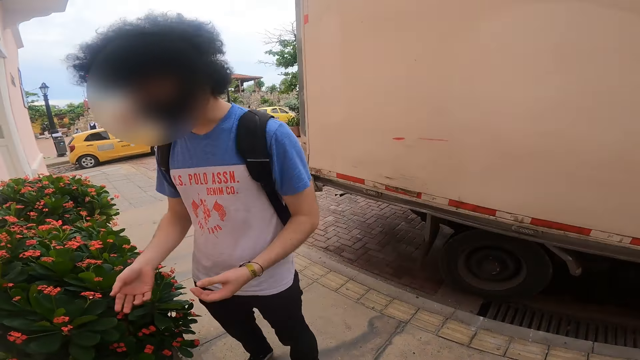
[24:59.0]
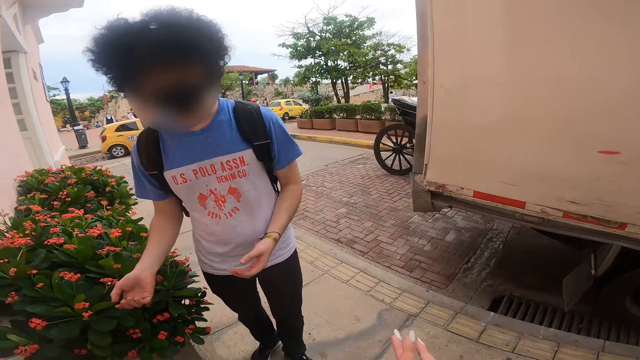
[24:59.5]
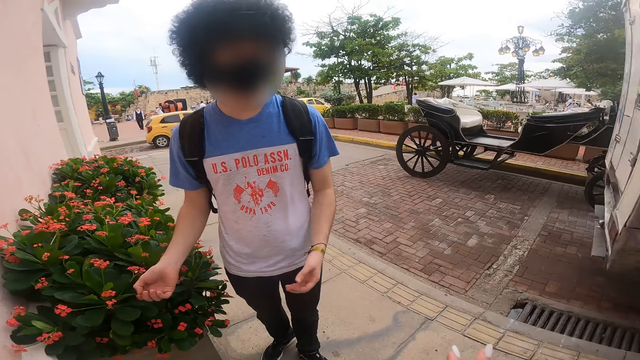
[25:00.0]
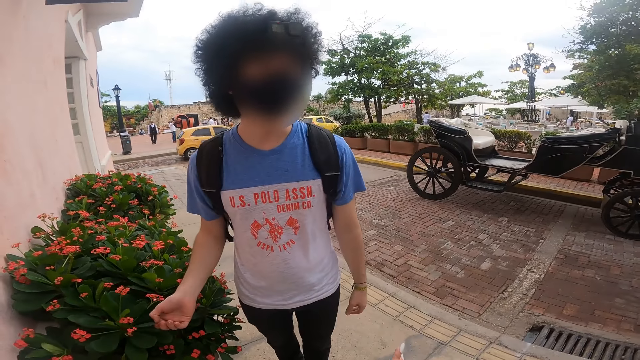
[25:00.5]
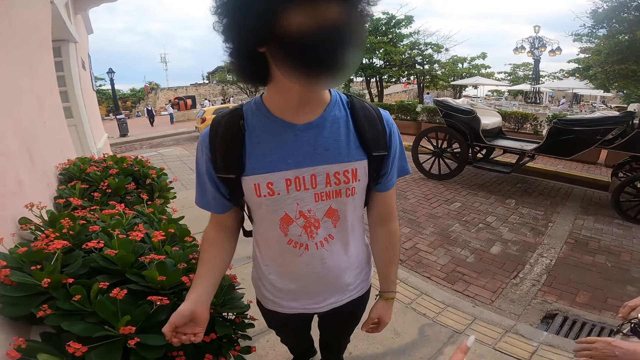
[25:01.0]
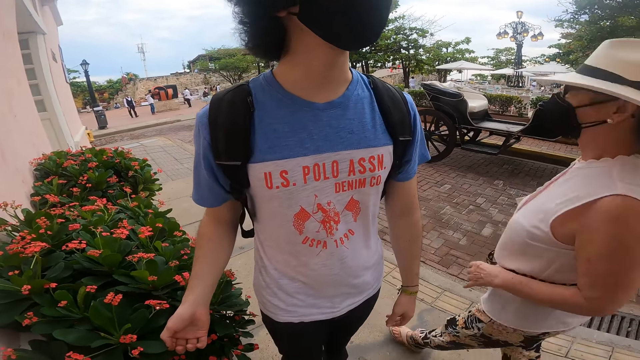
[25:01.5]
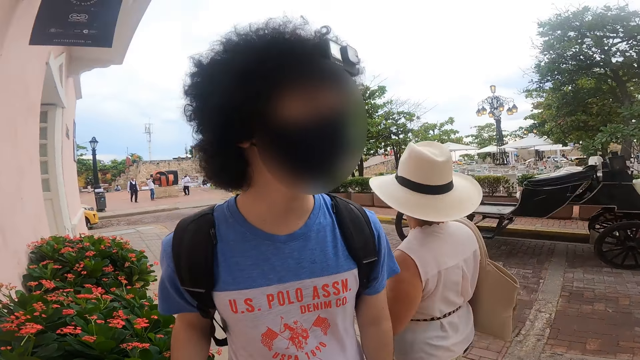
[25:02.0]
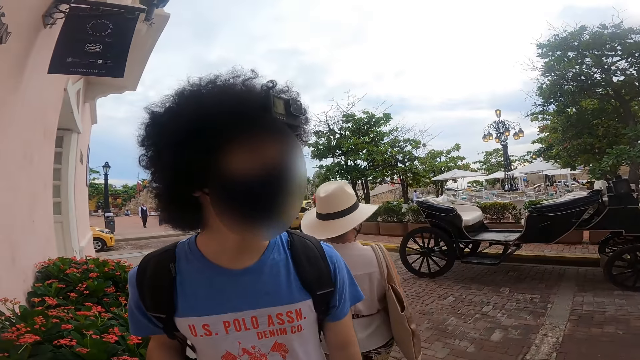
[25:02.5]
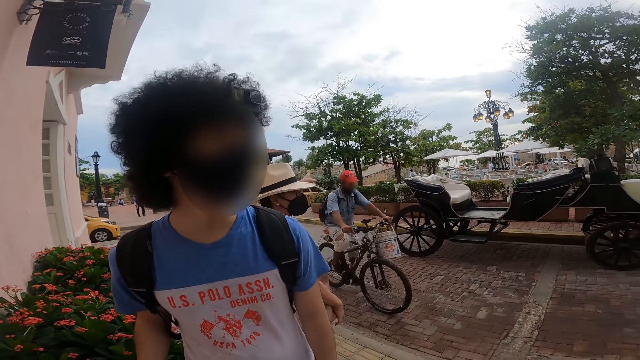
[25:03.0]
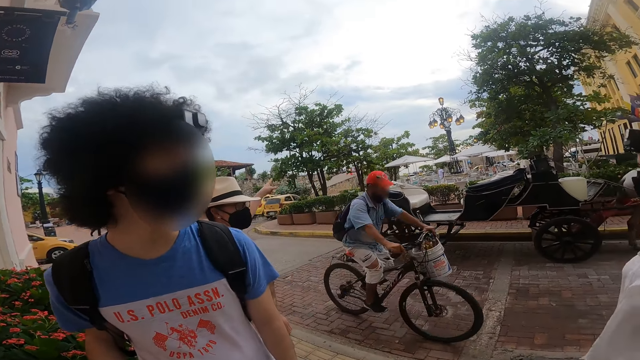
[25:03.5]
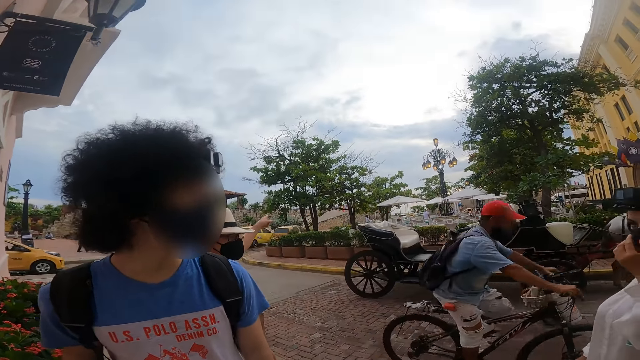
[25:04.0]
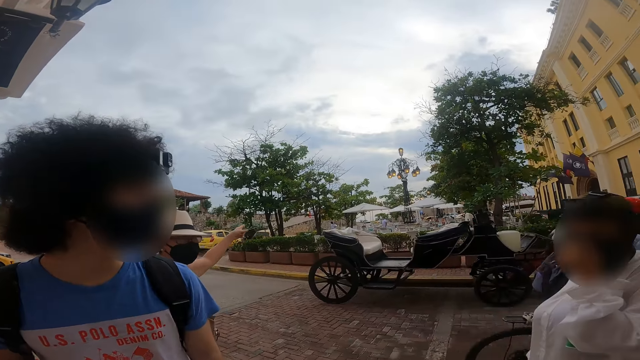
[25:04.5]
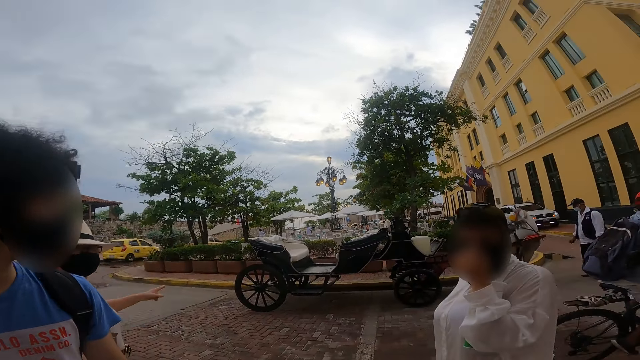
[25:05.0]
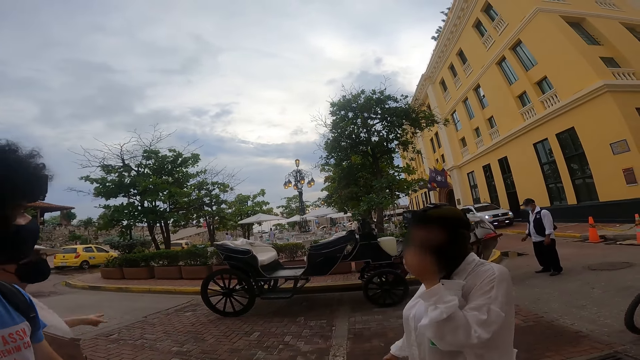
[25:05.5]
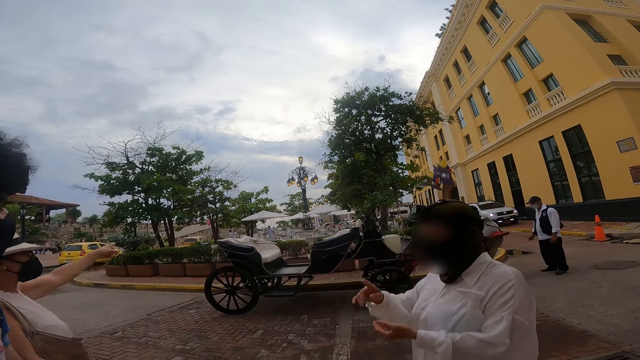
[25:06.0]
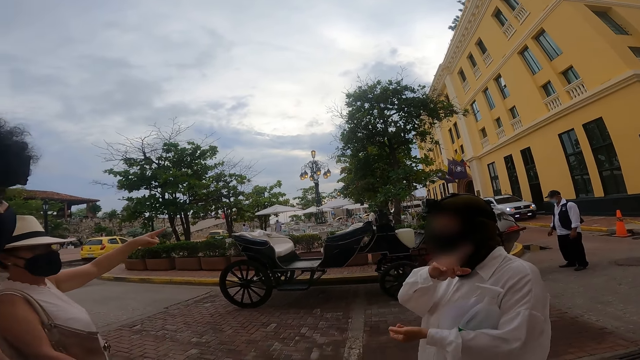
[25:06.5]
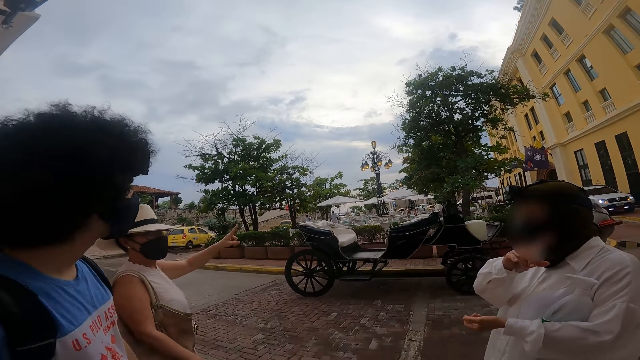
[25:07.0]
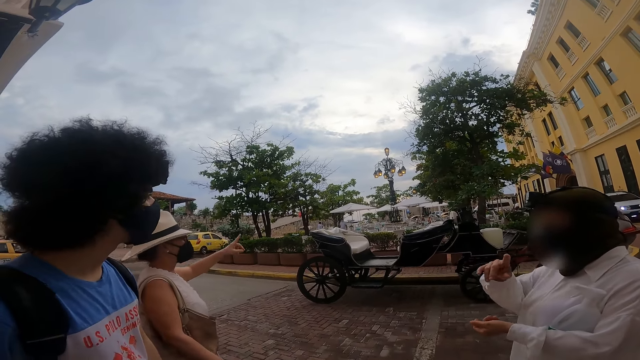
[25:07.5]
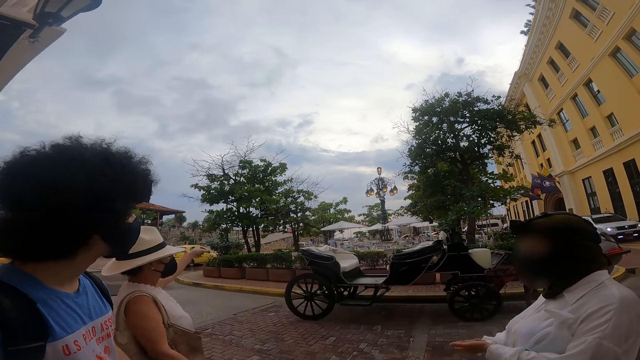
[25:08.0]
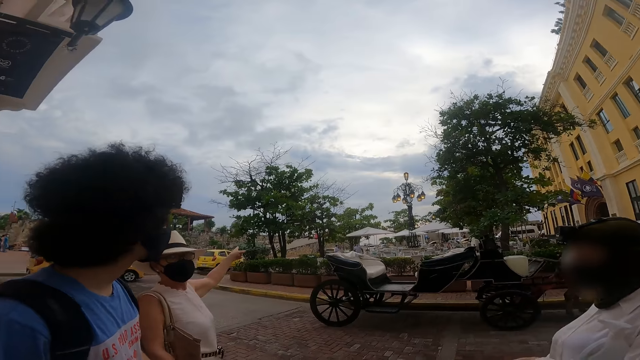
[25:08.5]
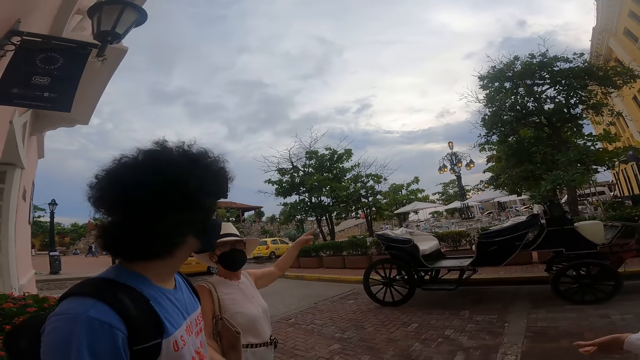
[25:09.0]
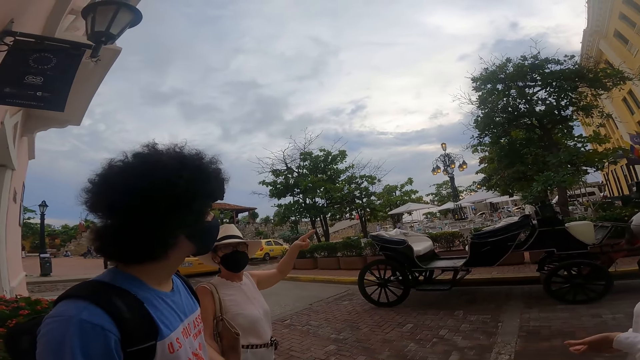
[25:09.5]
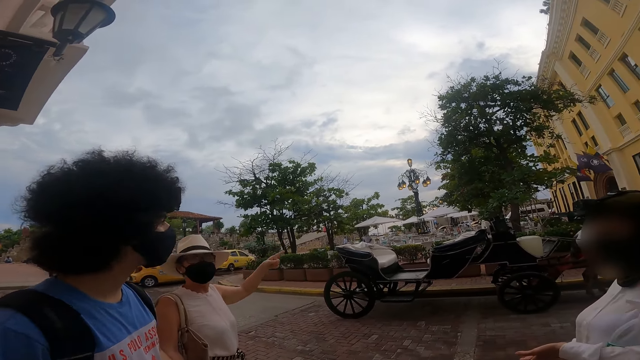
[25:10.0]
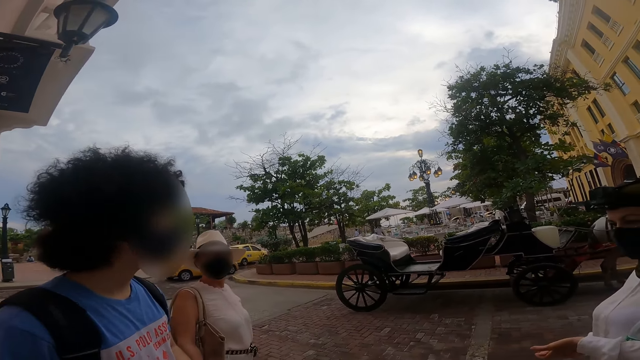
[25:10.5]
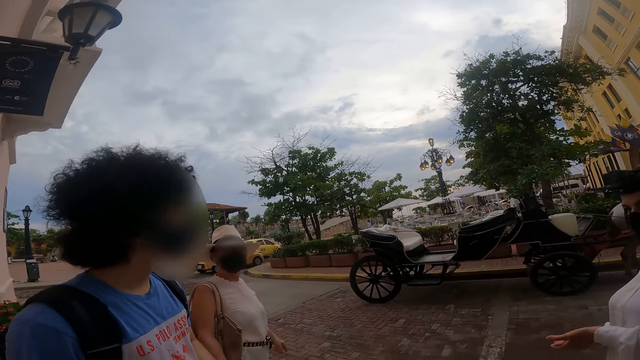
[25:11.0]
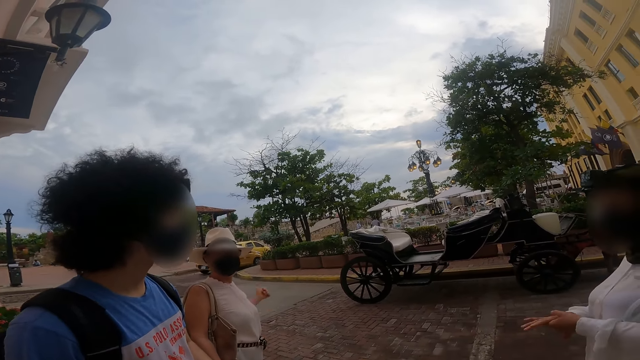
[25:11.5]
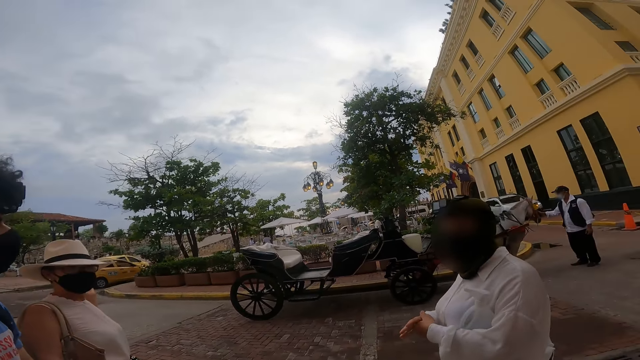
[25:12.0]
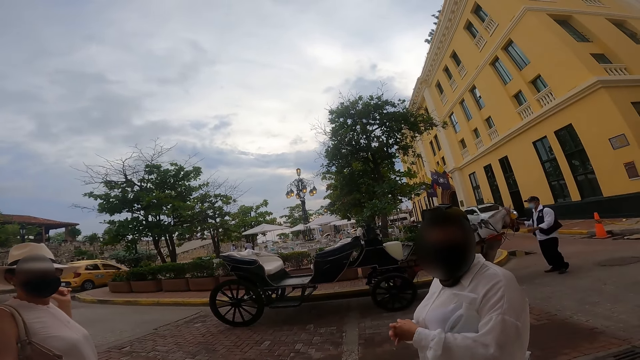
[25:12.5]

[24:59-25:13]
A man touches a leaf on a plant with his right hand. A person walks on the walkway. Another man rides a bicycle past the camera wearer. The other man rides the bicycle past a woman. Another woman touches a face mask on her face with her left hand. The person talks to another person. The other man rides the bicycle past the other woman. The first woman interacts with the other woman. The other woman removes her left hand from the face mask on her face. The person talks to a third person.

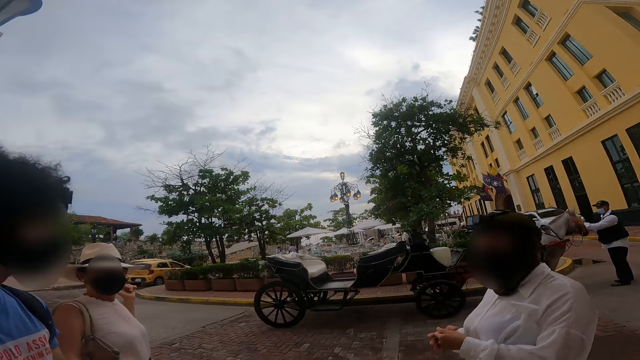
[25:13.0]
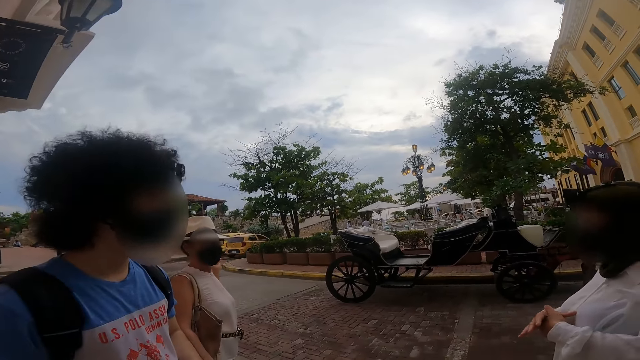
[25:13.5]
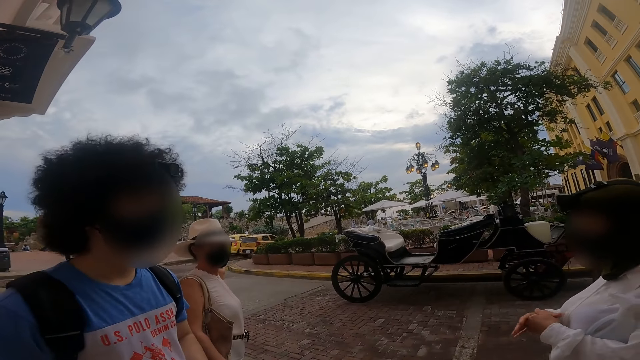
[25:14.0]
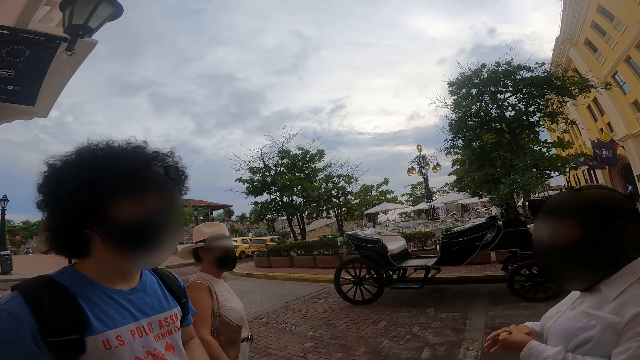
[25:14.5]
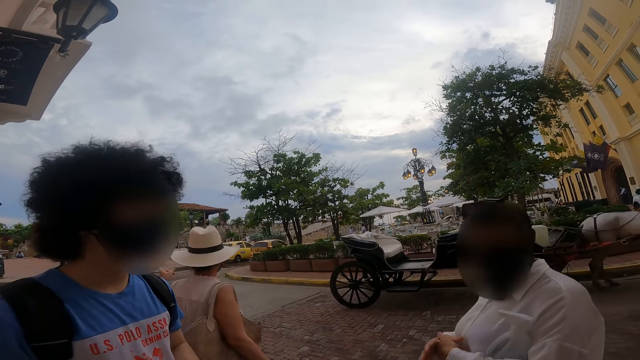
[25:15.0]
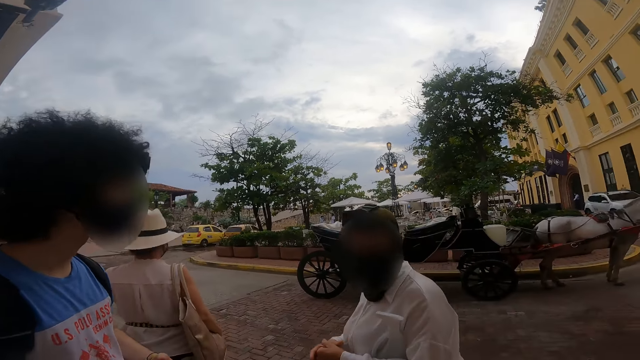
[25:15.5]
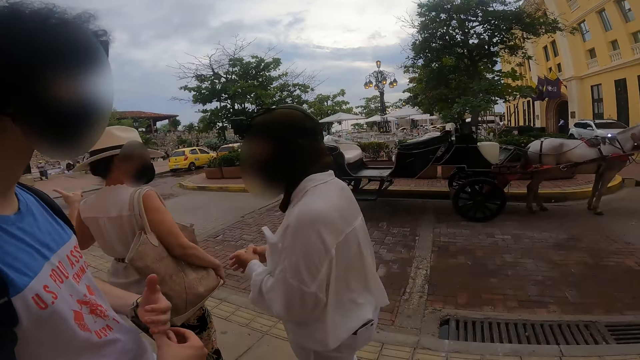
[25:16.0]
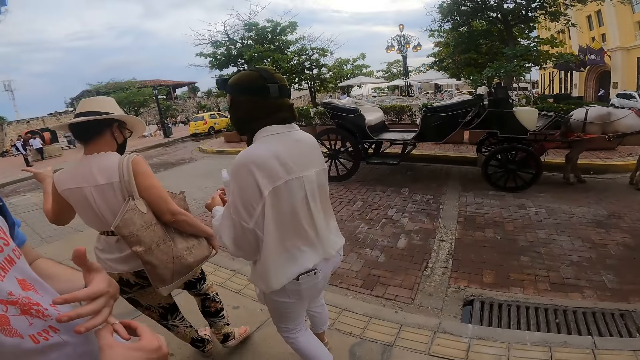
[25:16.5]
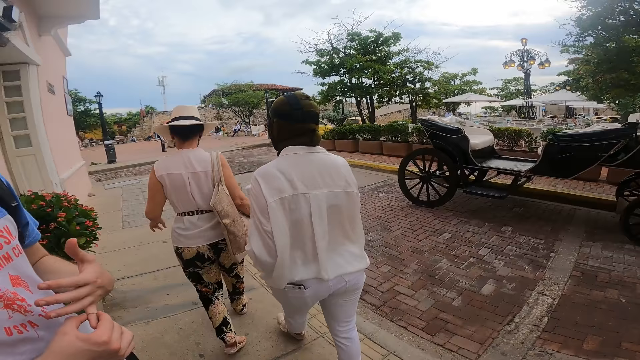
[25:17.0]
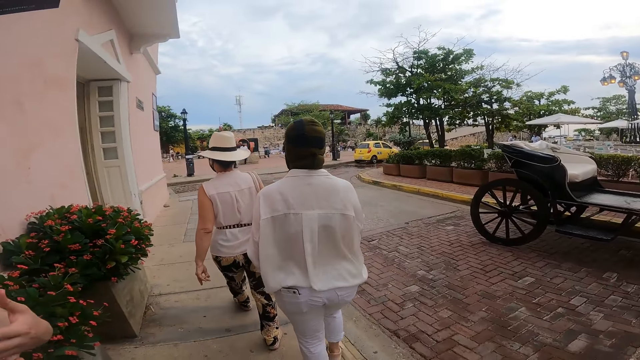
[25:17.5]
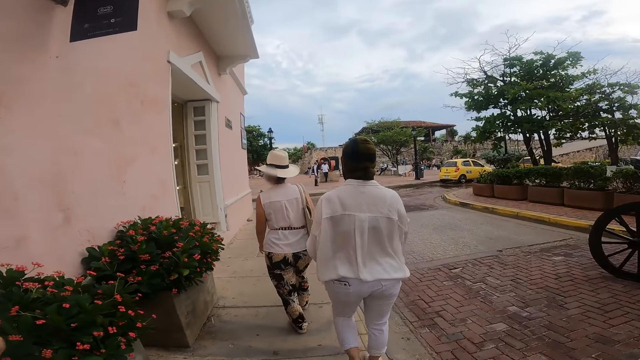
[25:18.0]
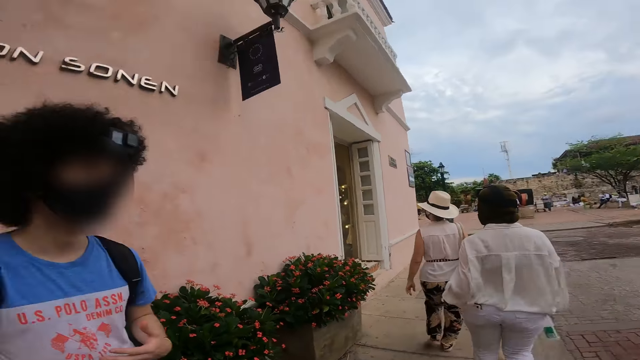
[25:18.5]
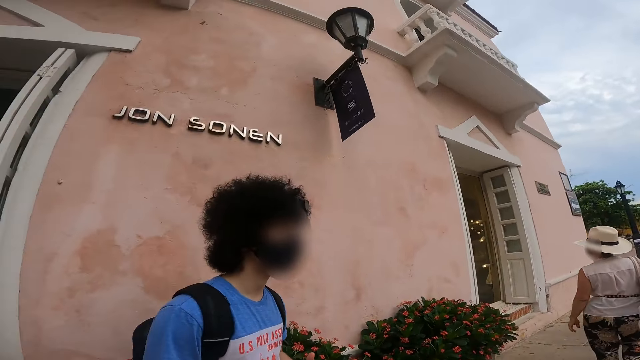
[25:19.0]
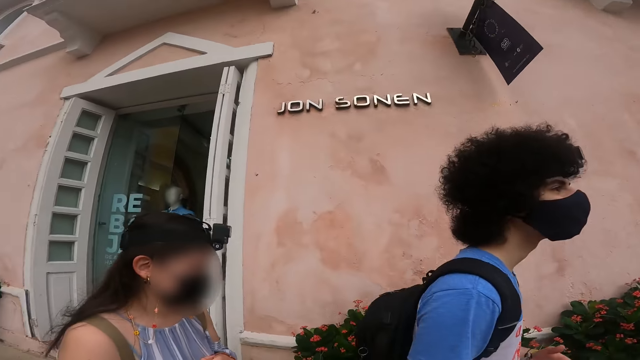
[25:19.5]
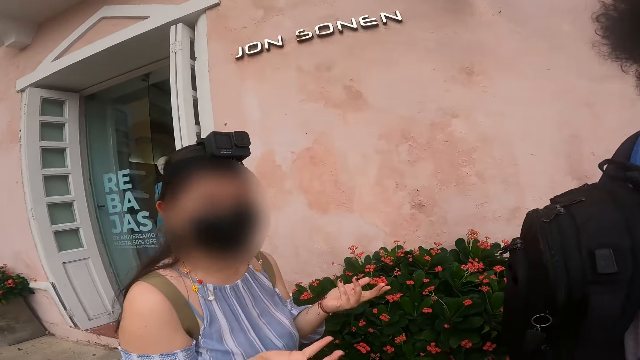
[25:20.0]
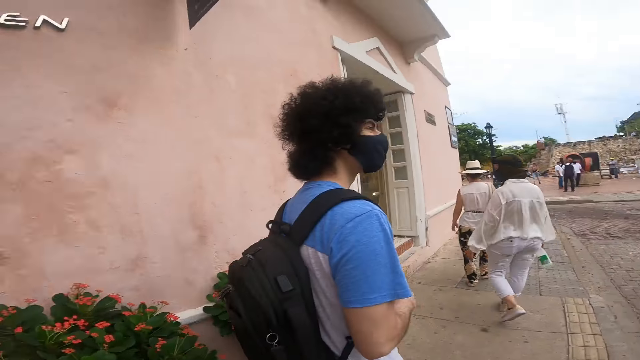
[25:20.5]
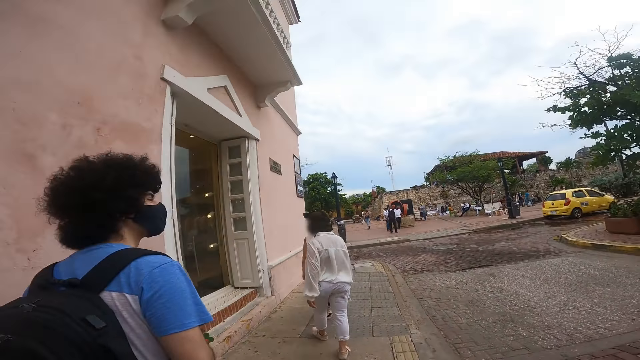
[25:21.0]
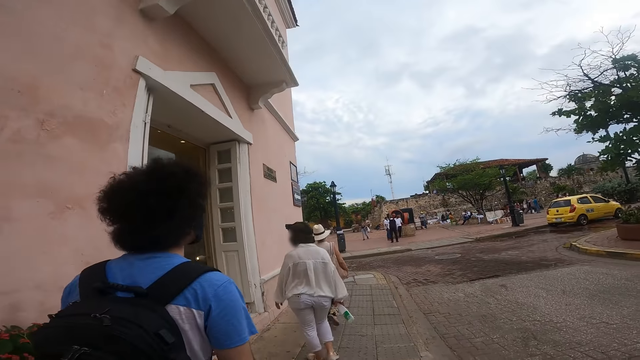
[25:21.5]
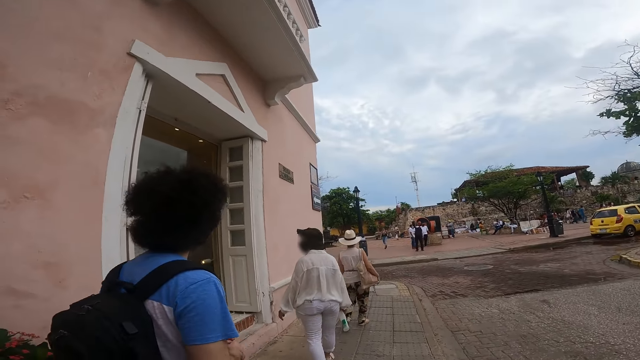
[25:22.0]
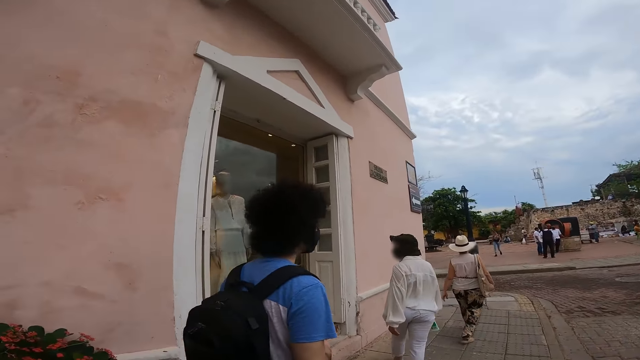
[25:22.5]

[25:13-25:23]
A woman walks on the walkway. A person talks to the camera wearer. Another woman walks on the walkway. The person walks on the walkway. The camera wearer looks around. A third woman walks on the walkway. A man walks on the walkway. The third woman talks to the camera wearer. The camera wearer walks on the walkway. Another person walks on the walkway.
